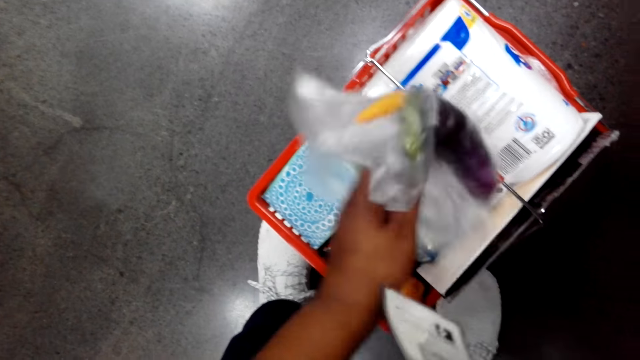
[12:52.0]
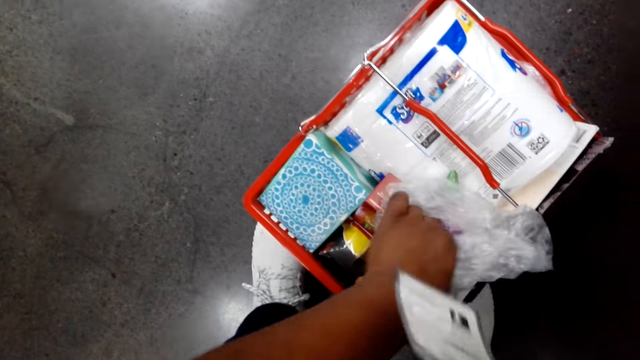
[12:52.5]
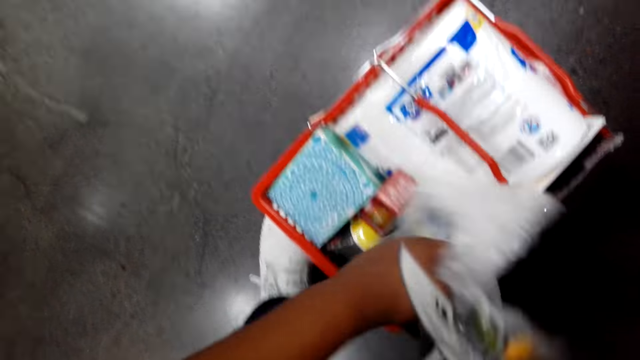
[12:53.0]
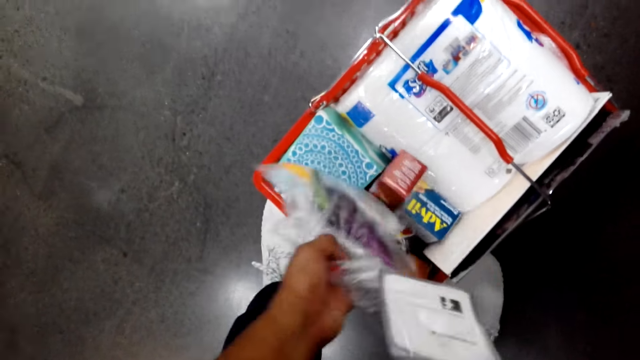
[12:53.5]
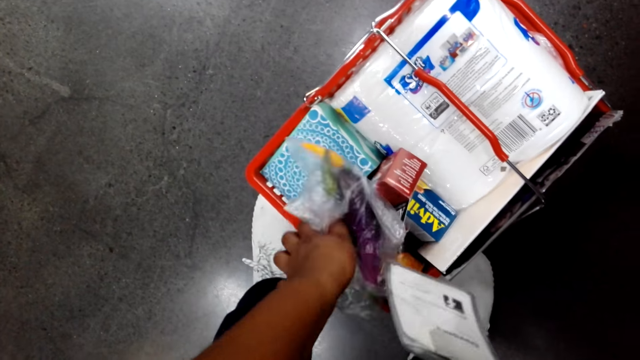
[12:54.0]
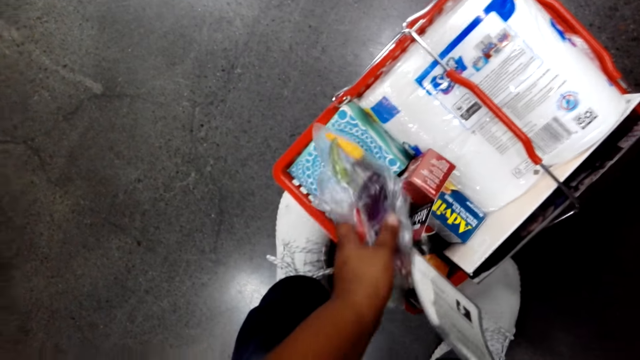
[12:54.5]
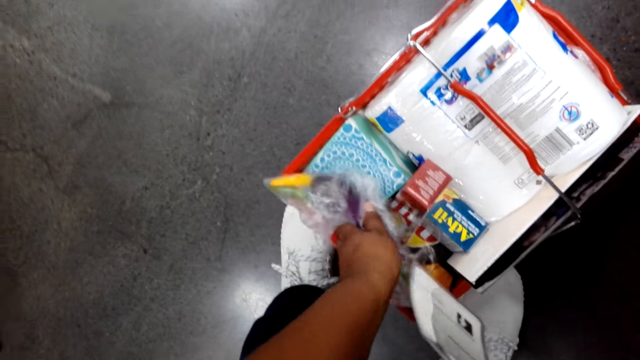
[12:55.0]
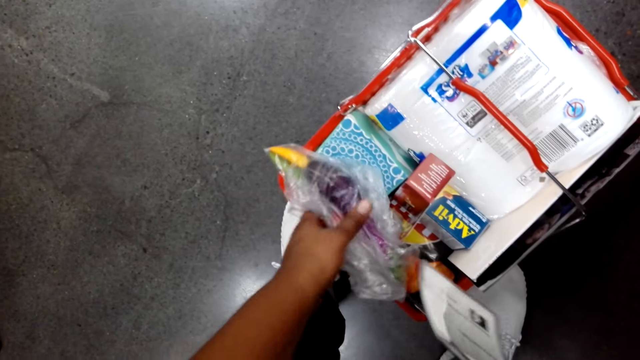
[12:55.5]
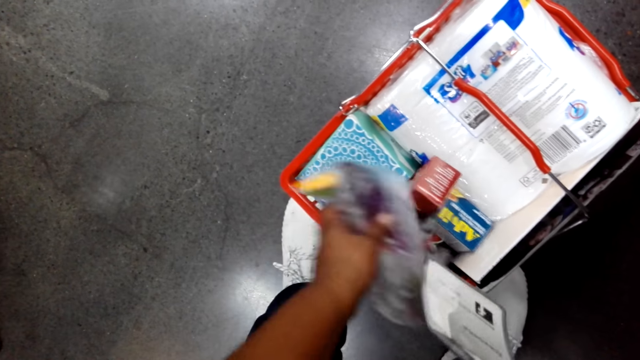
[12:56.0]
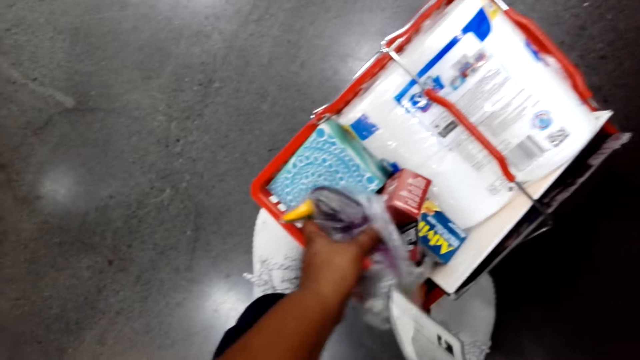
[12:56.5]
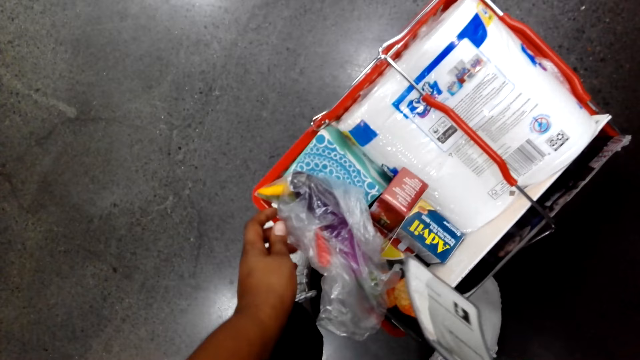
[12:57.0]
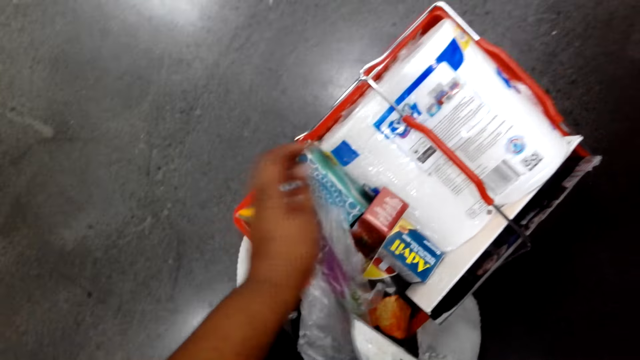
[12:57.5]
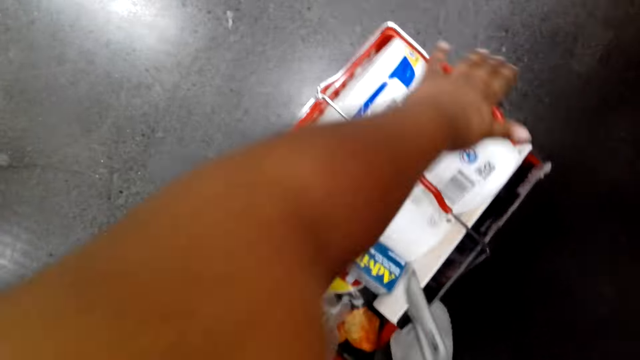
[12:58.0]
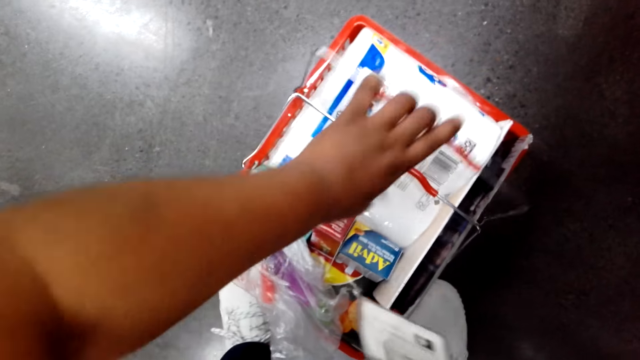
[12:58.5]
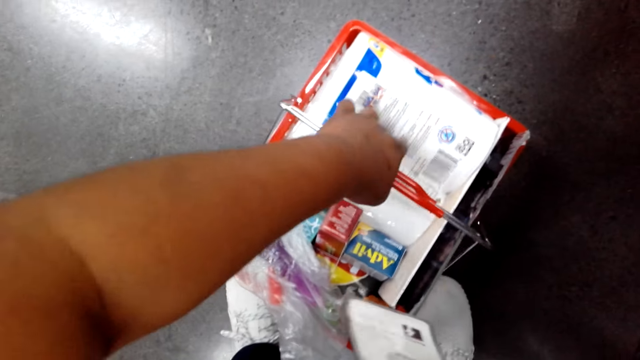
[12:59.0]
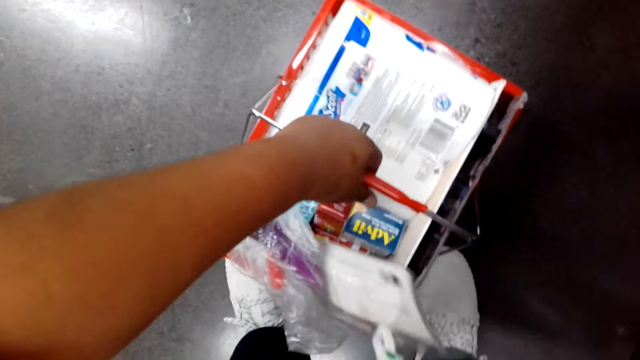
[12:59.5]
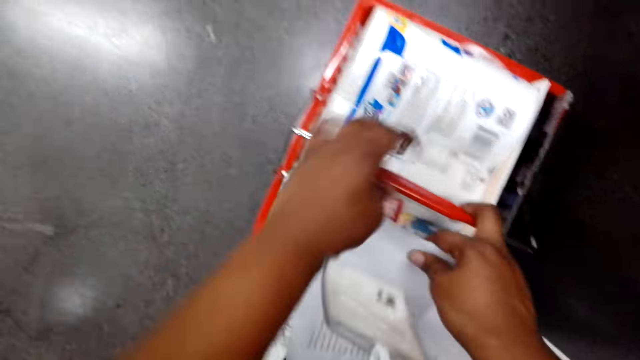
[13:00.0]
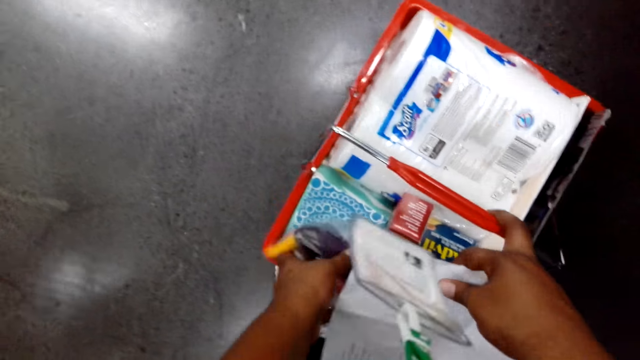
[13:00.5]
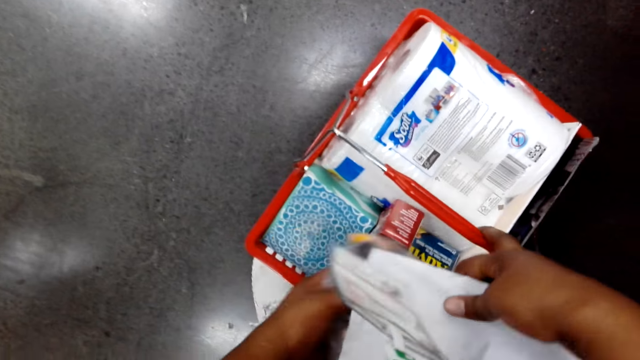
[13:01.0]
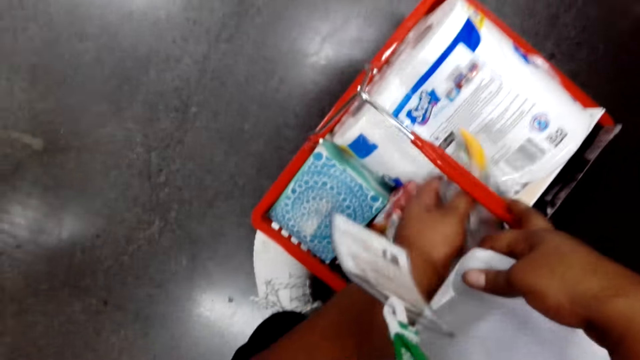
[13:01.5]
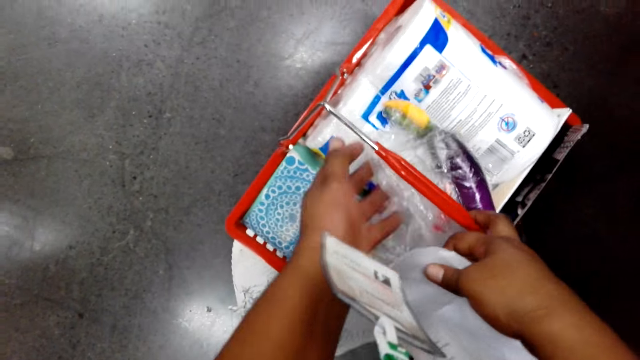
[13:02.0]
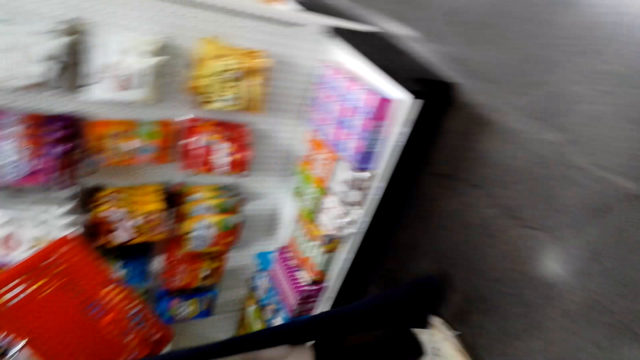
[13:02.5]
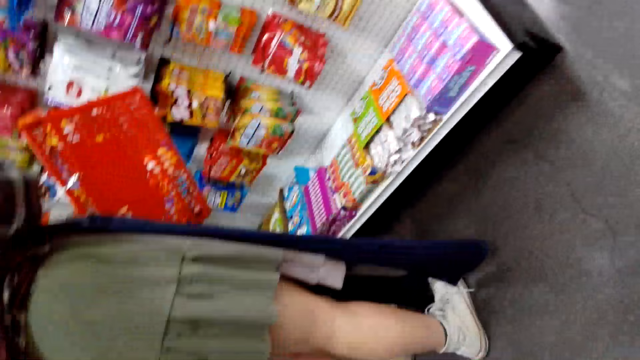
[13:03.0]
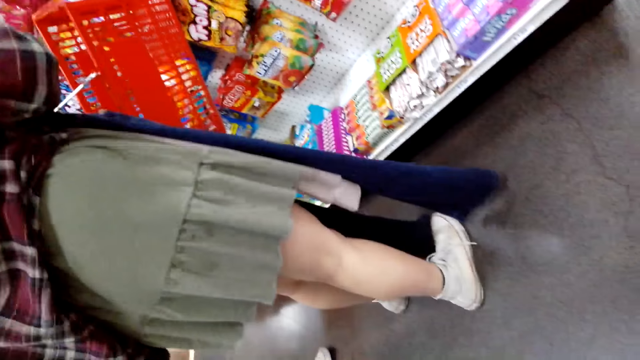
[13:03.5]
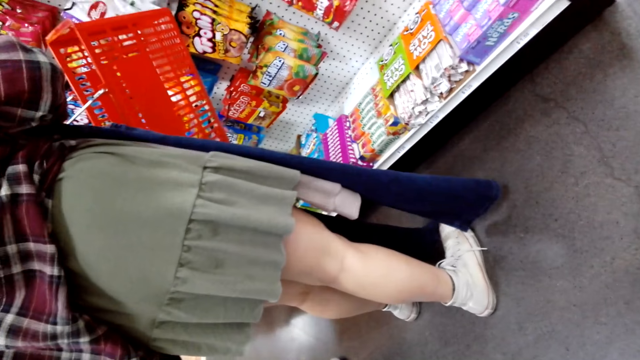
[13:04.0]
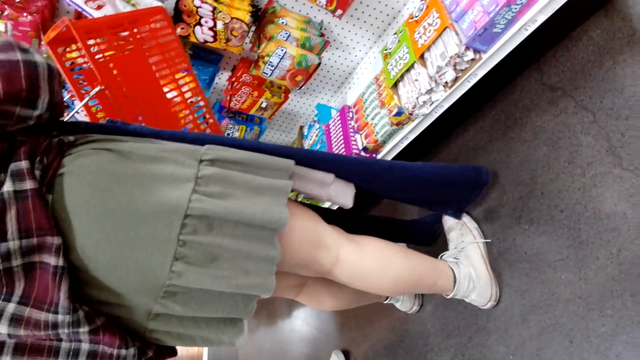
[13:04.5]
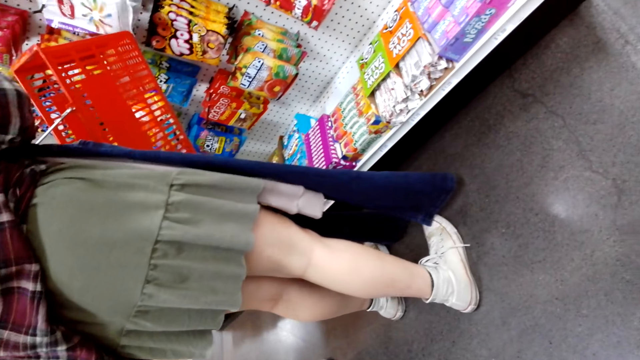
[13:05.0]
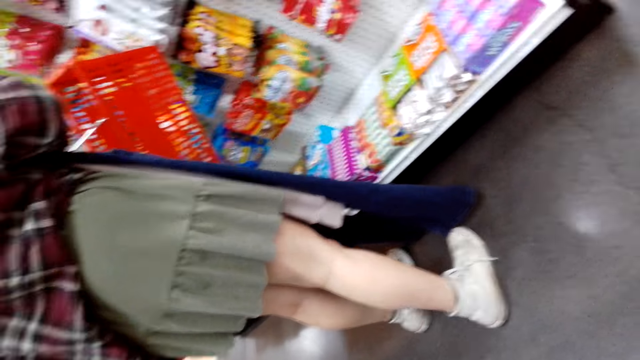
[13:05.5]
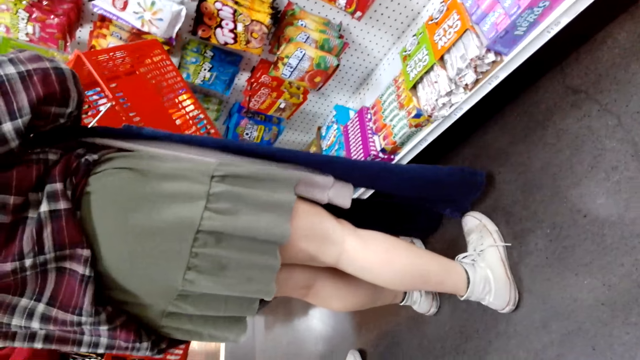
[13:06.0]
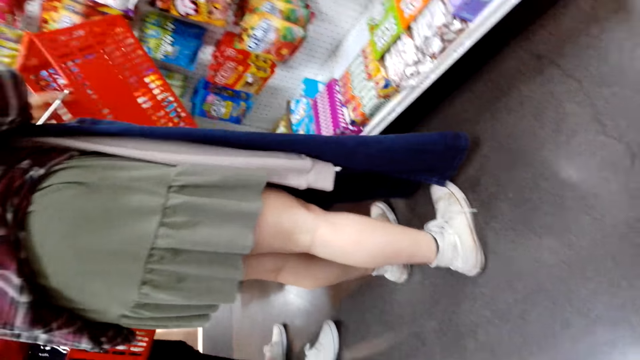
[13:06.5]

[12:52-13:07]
The camera wearer puts the plastic bag in the shopping basket. They hold the shopping basket handles. They move the plastic bag in the shopping basket.

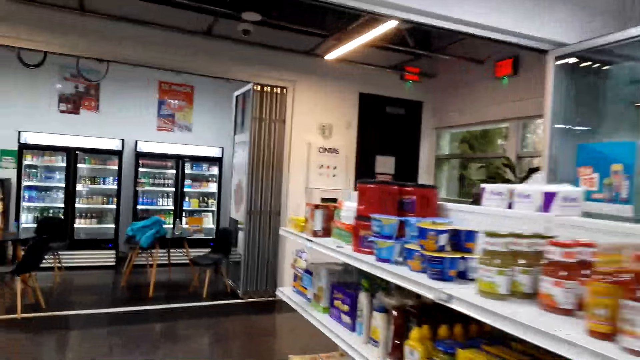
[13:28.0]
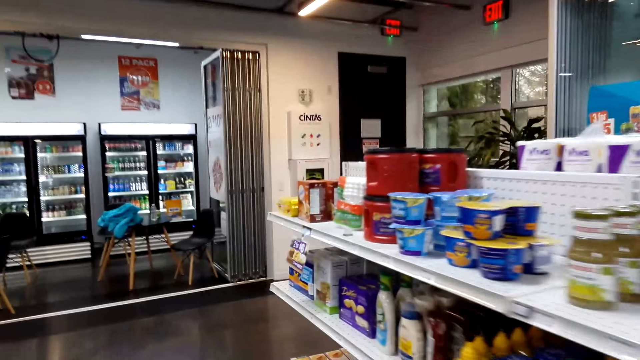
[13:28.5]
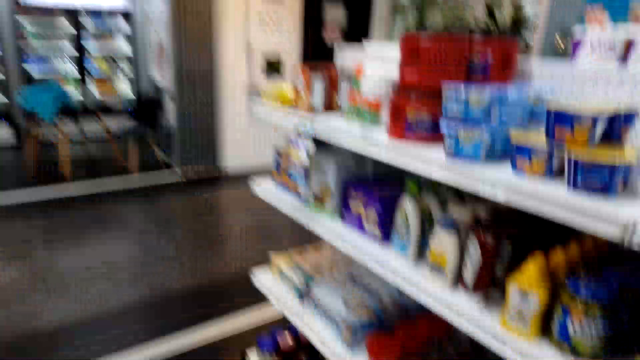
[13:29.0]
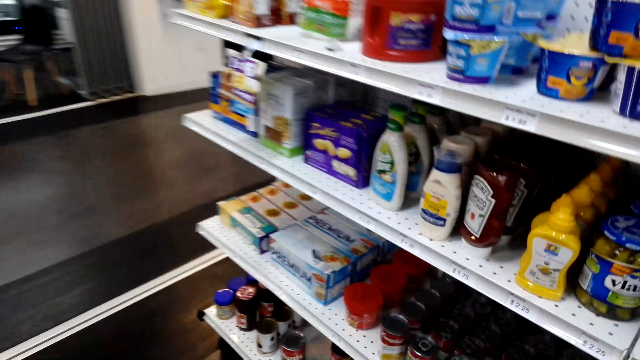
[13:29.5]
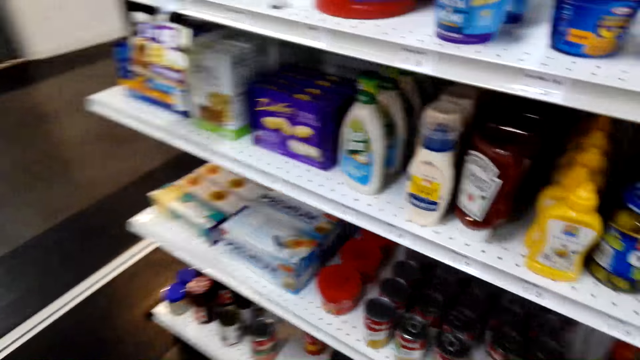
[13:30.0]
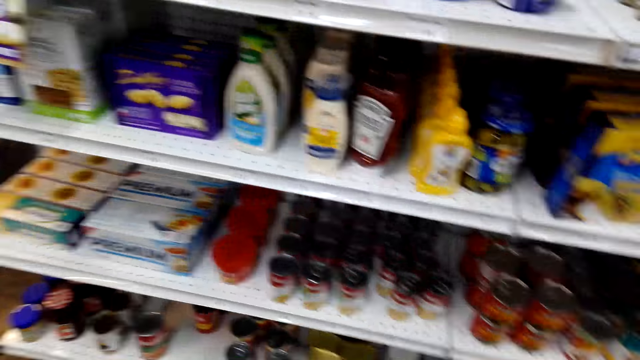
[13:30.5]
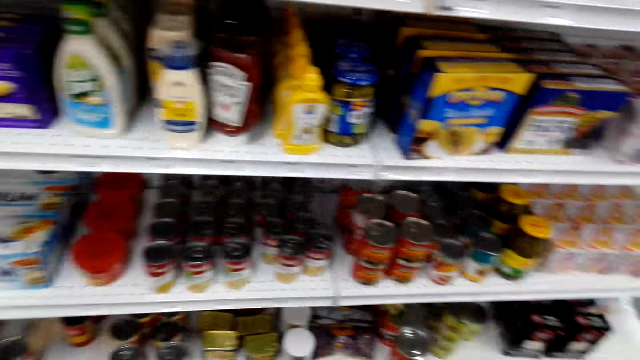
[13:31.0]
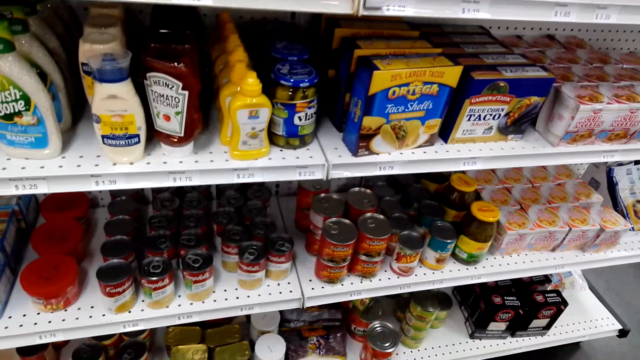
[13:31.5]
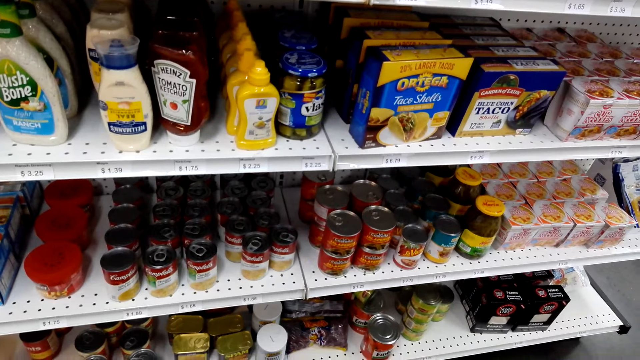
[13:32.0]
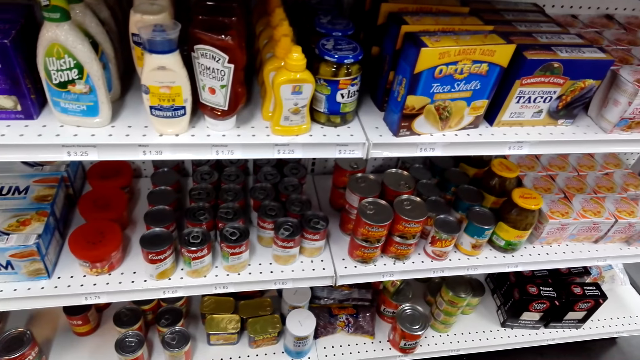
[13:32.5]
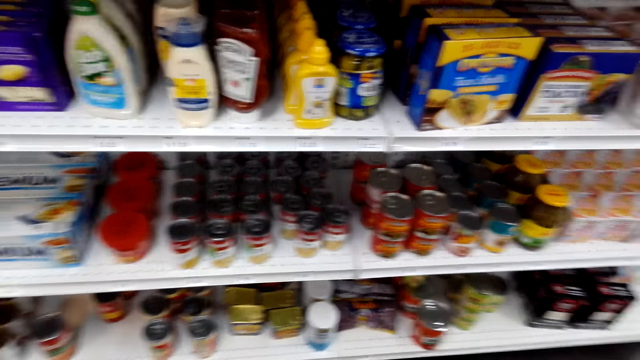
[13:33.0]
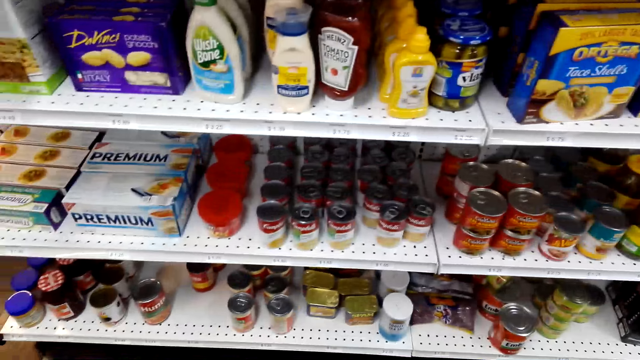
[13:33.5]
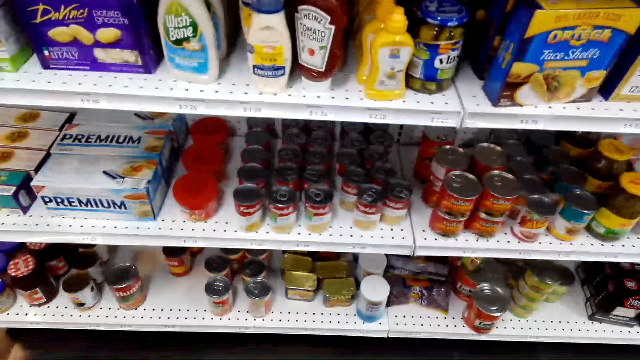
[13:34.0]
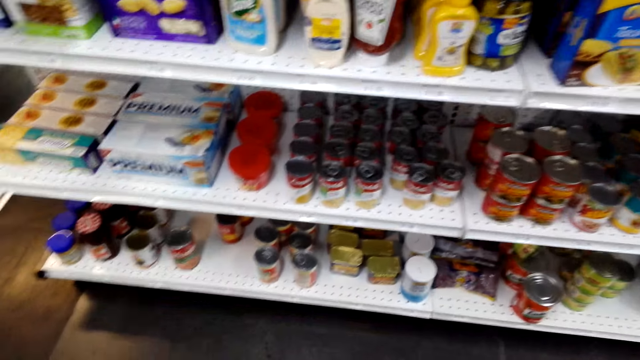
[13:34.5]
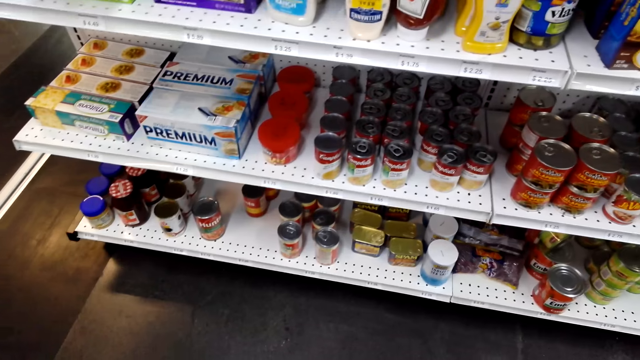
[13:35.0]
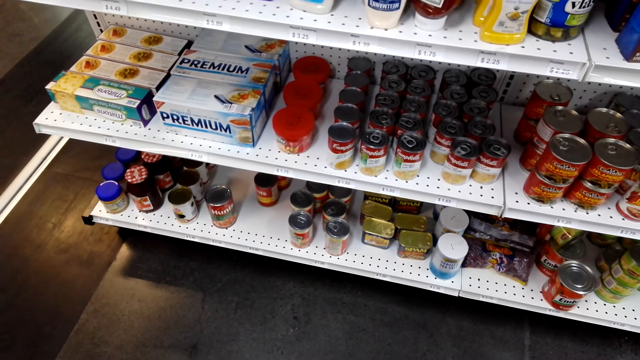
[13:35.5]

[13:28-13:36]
The camera wearer walks about.
